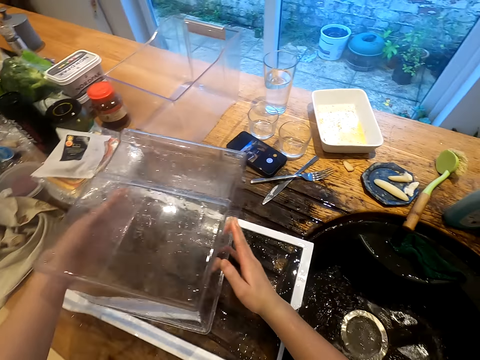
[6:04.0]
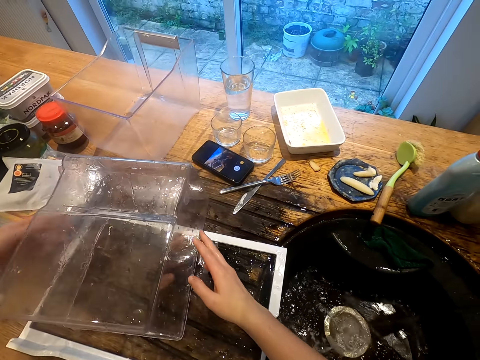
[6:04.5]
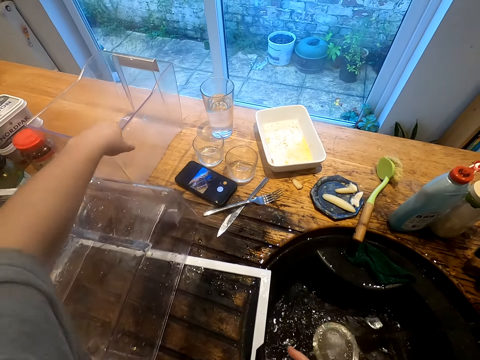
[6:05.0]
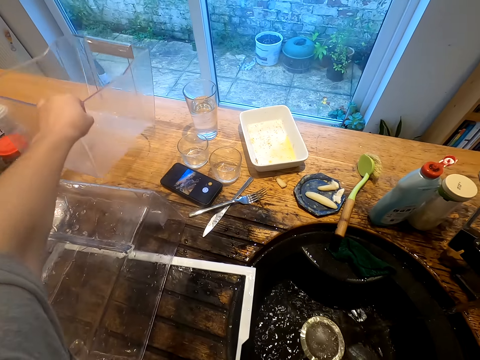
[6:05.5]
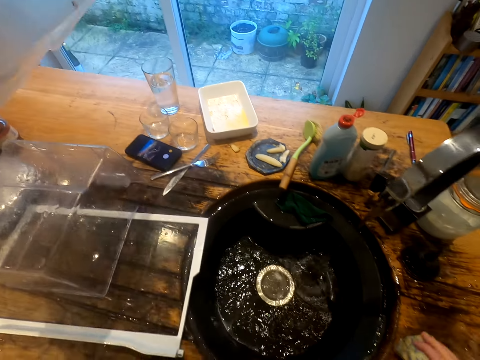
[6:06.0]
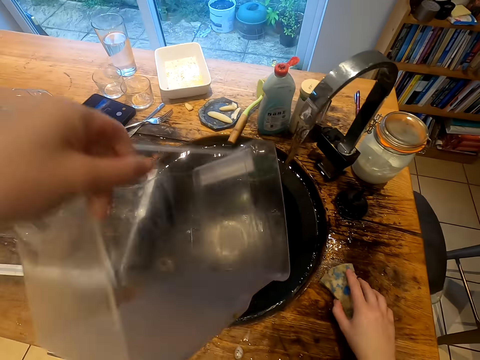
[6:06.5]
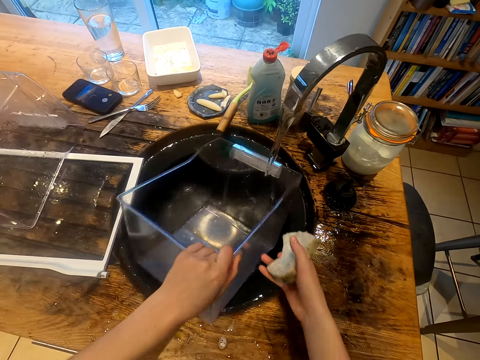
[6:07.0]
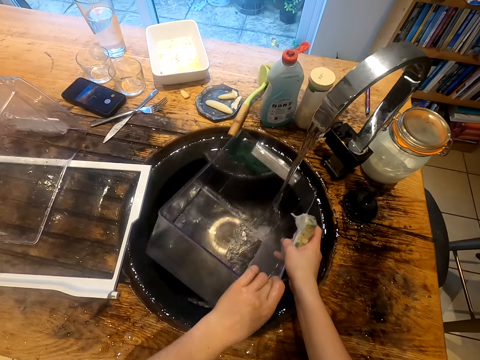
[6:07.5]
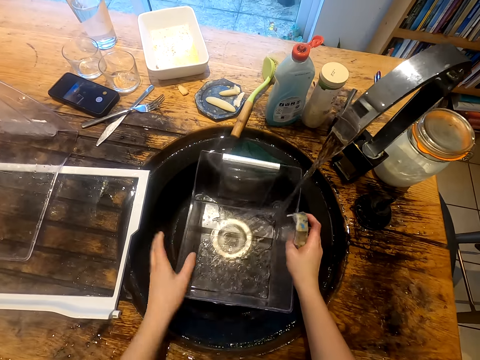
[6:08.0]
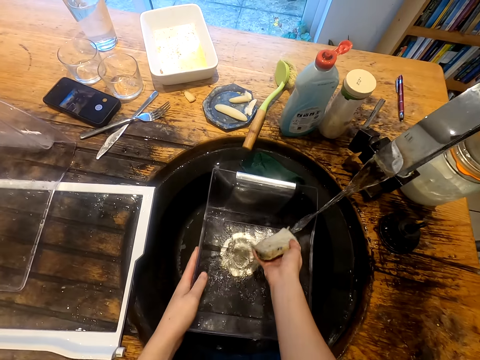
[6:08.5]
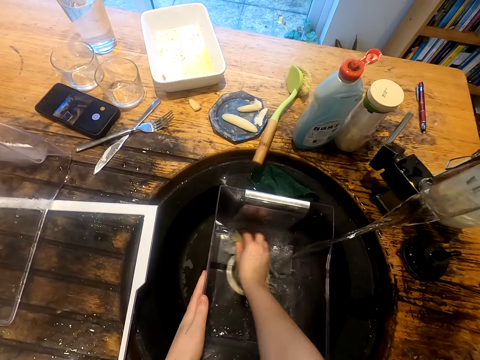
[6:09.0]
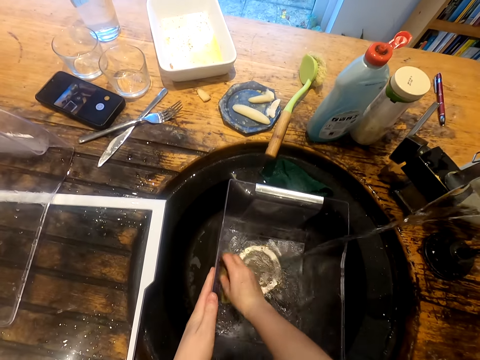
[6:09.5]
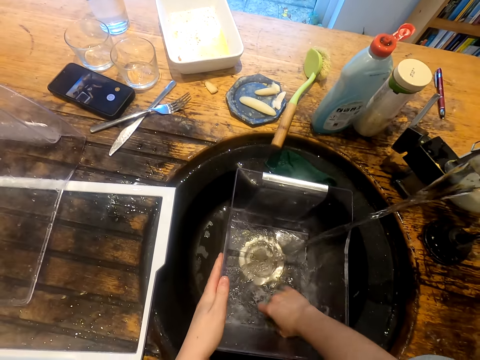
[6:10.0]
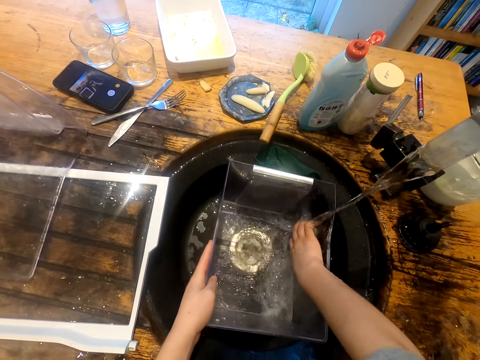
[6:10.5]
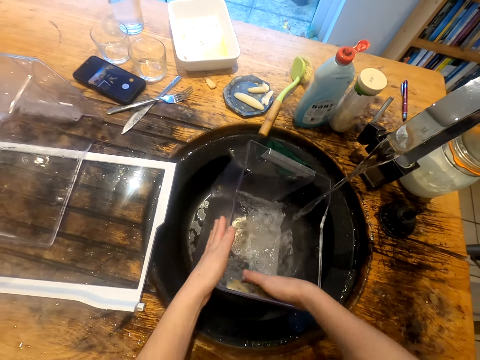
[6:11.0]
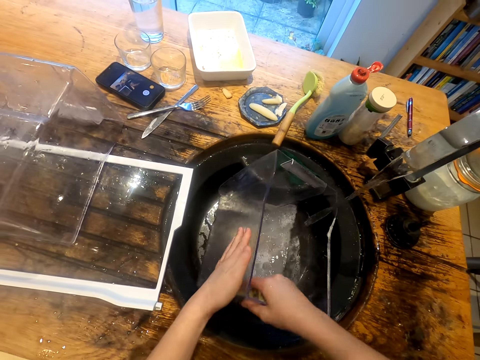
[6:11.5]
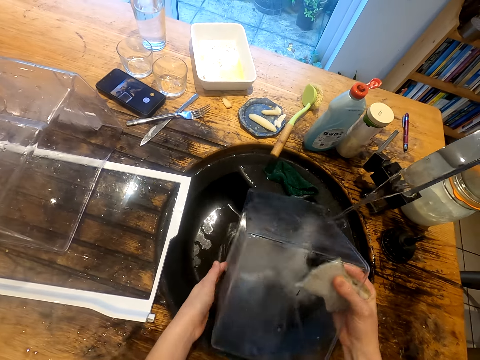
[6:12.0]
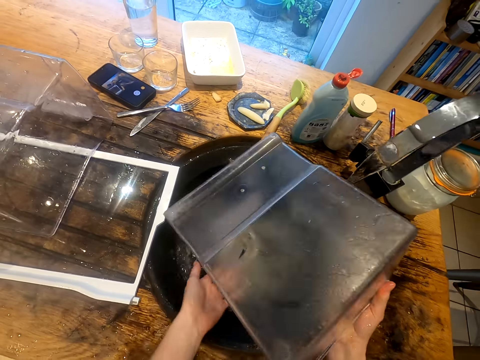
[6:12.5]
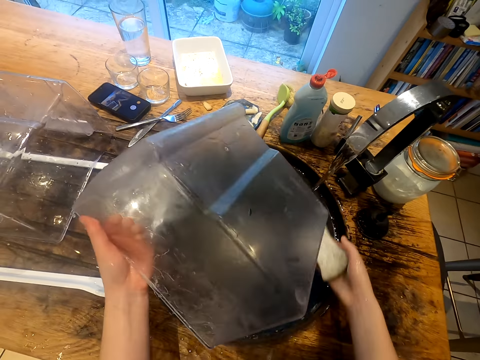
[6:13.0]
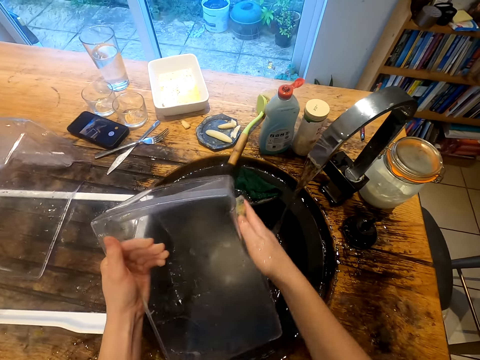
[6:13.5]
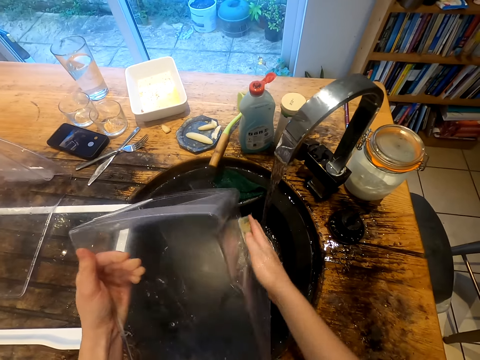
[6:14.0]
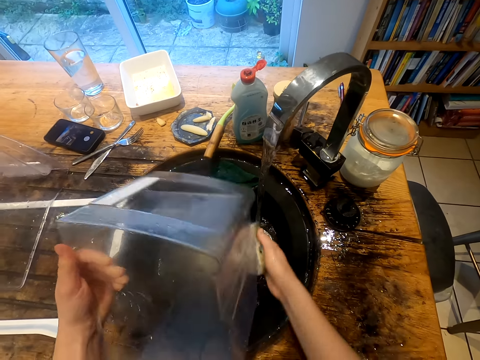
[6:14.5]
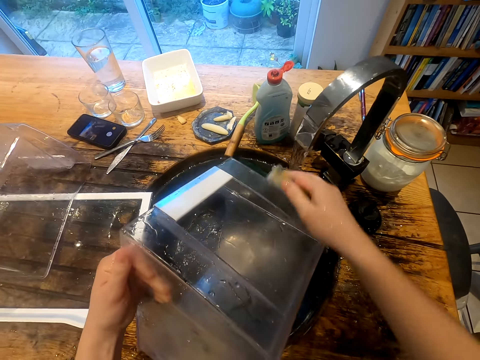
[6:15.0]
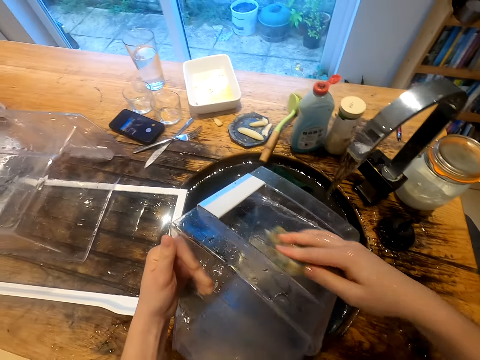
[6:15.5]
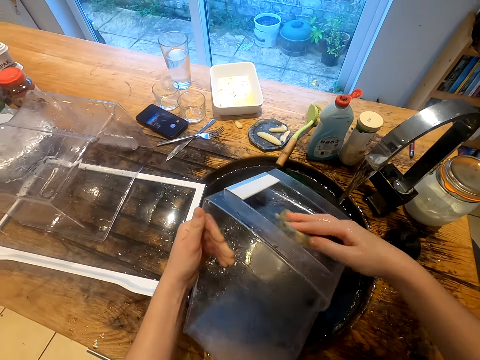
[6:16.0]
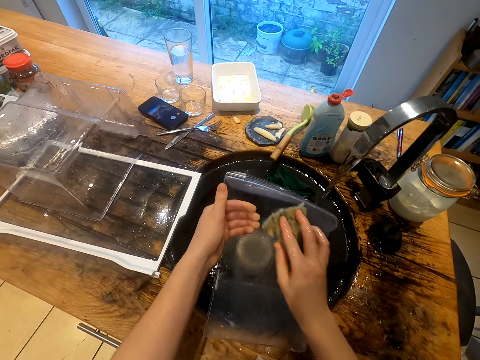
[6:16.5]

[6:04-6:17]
The camera wearer puts the crisper drawer aside. They take the crisper drawer. They take the utensils cleaner. They wash the crisper drawer.

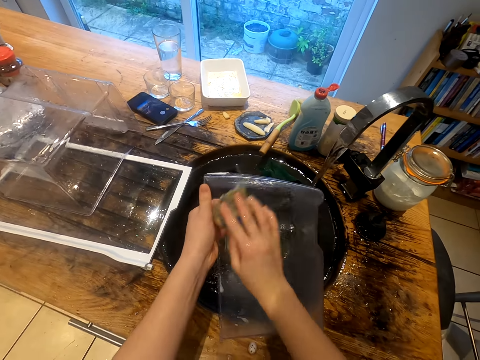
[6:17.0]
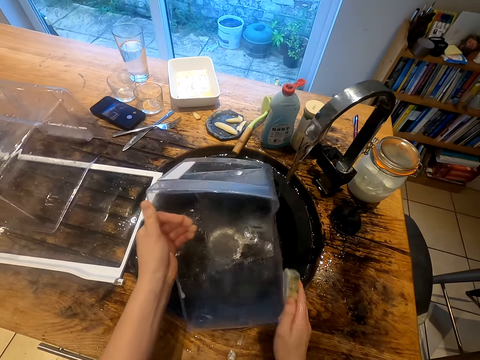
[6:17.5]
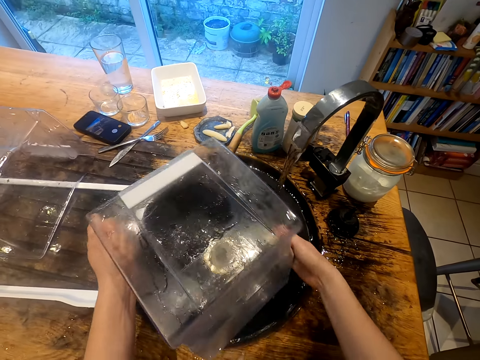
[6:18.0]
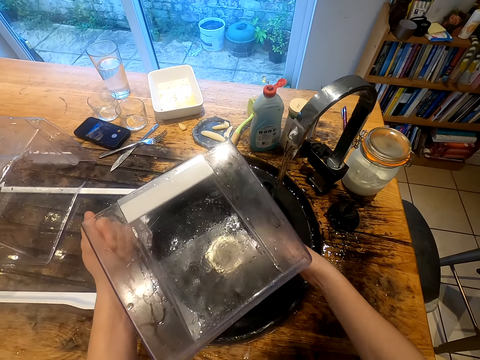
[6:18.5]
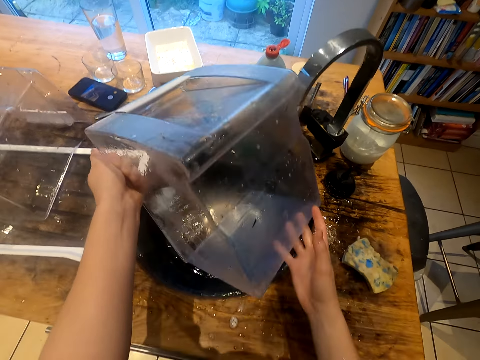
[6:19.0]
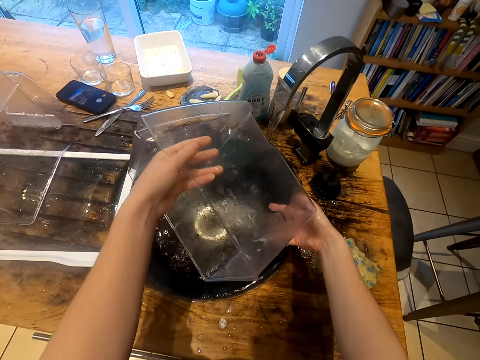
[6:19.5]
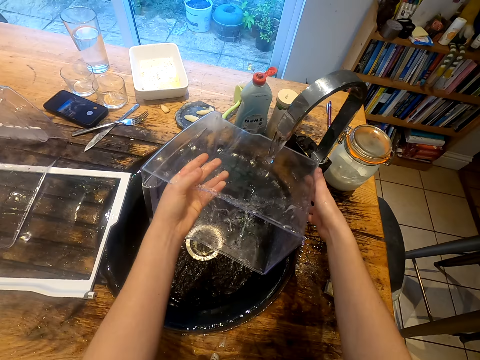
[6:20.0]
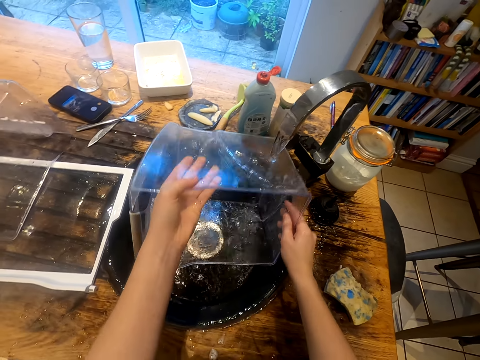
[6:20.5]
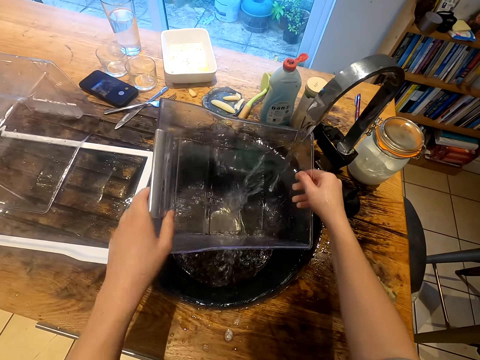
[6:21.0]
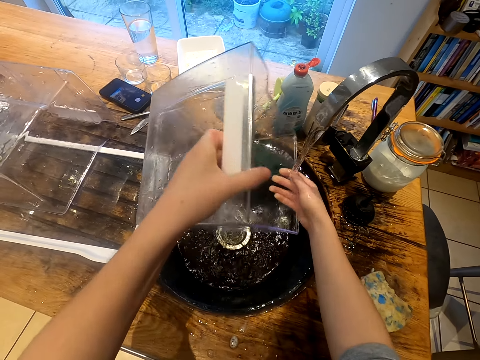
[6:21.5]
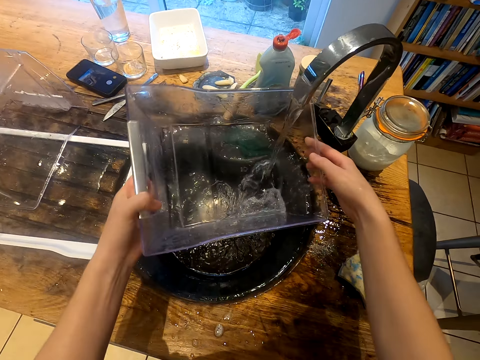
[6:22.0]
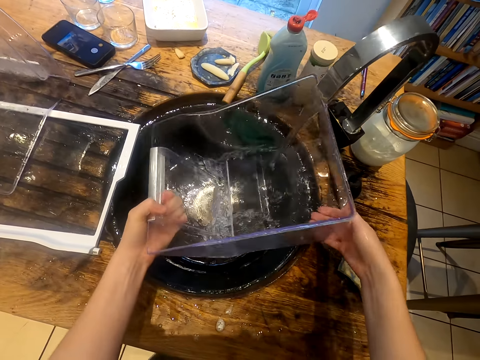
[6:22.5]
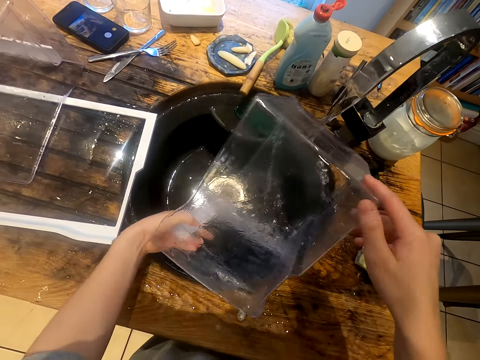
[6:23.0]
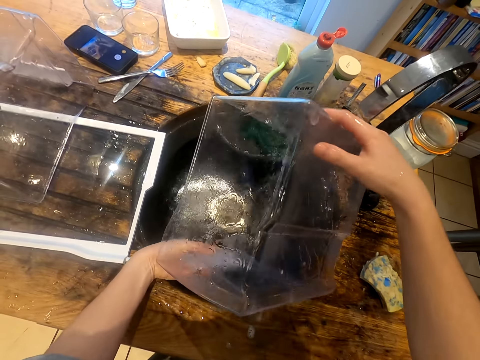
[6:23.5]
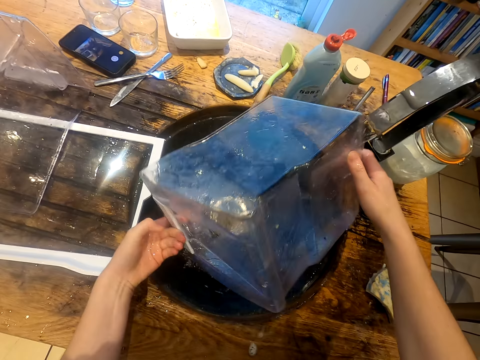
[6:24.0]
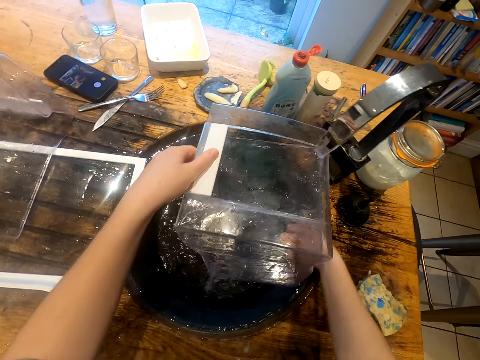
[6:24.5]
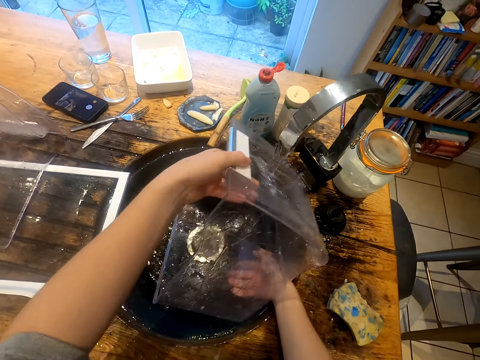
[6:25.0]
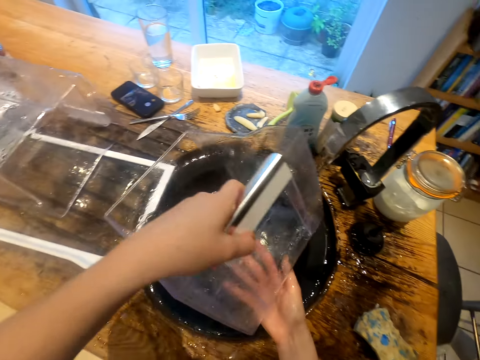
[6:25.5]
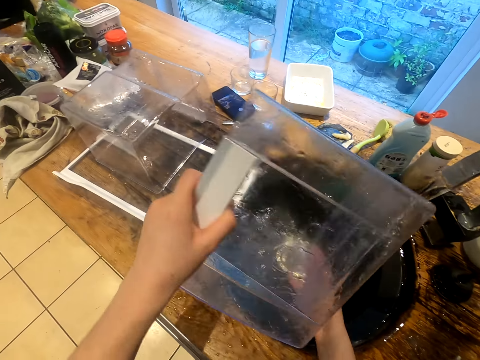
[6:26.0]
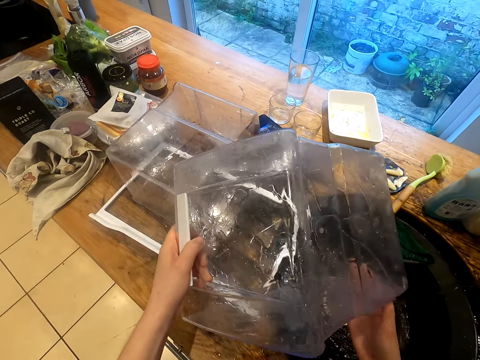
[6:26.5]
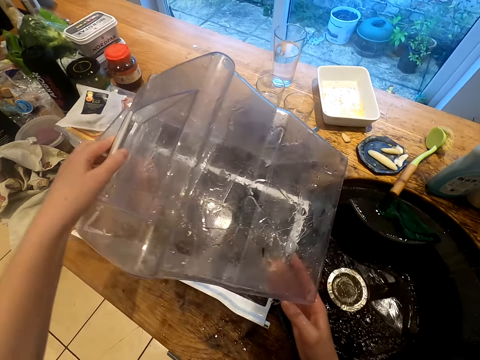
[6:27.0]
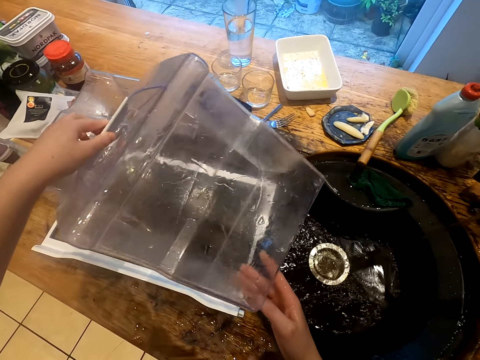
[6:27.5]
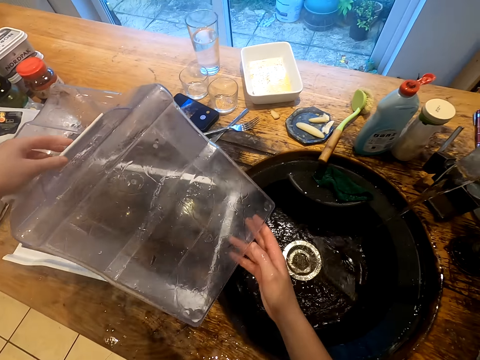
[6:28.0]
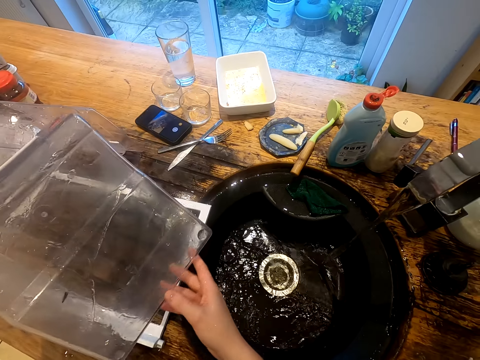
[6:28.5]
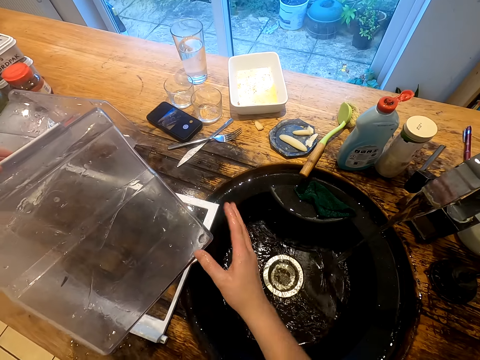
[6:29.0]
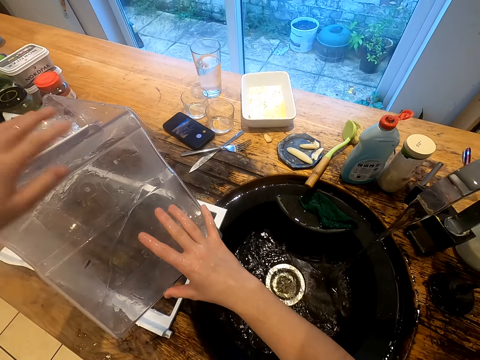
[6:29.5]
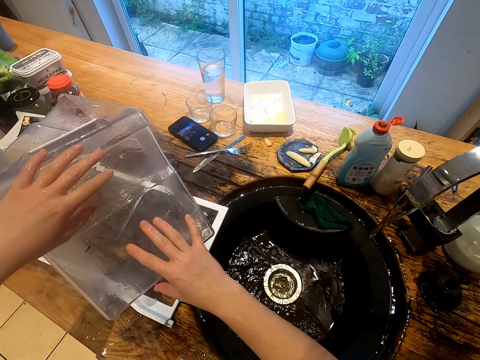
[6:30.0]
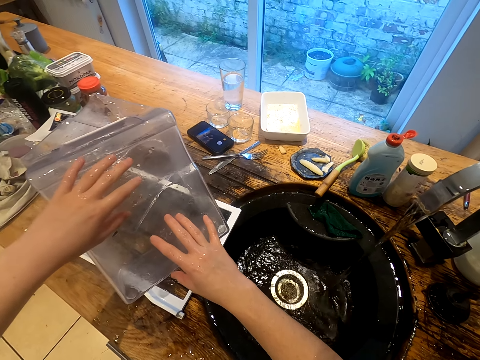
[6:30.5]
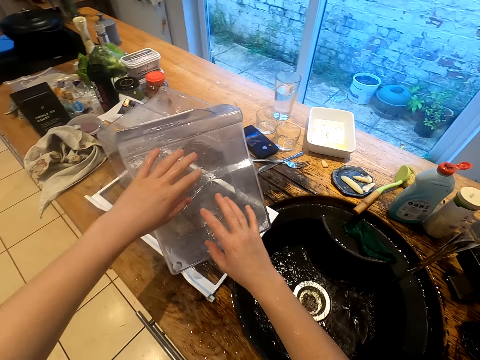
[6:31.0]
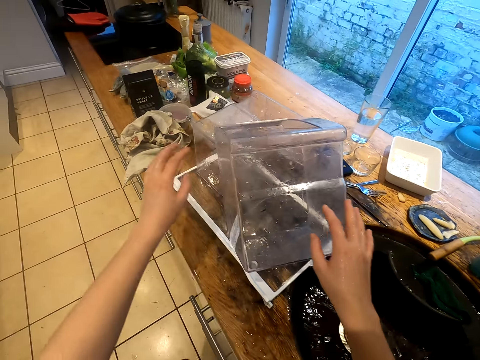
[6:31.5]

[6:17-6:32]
The camera wearer puts the sponge aside. They rinse the vegetable box. They put the vegetable box aside.
